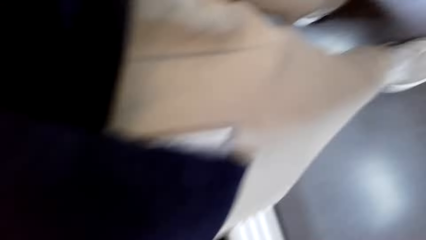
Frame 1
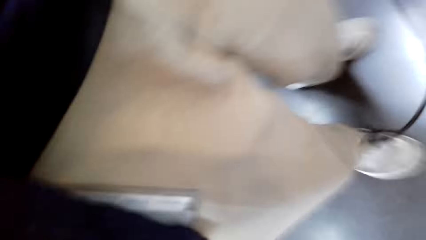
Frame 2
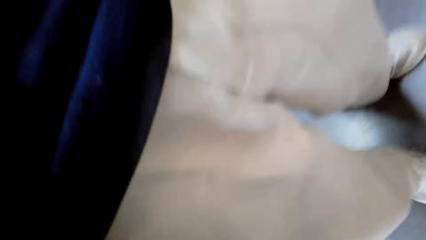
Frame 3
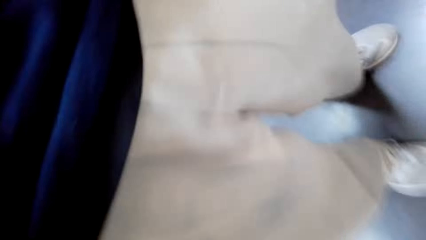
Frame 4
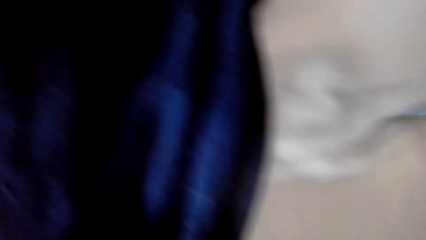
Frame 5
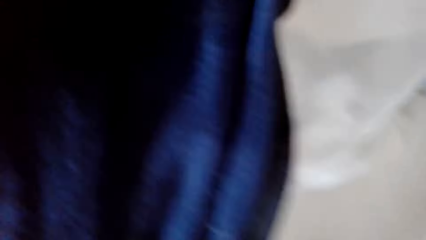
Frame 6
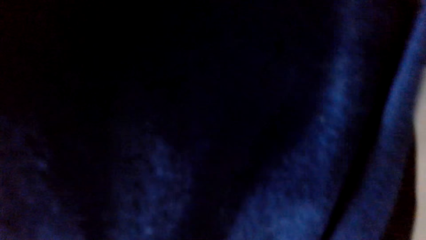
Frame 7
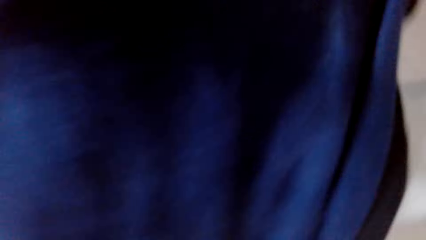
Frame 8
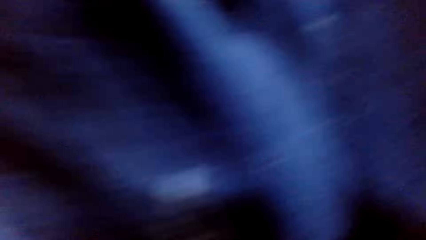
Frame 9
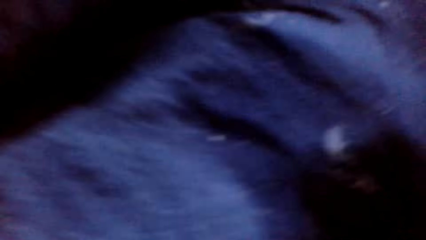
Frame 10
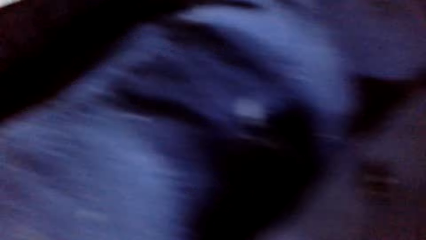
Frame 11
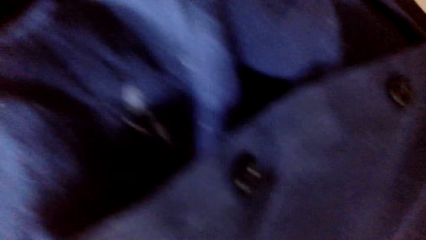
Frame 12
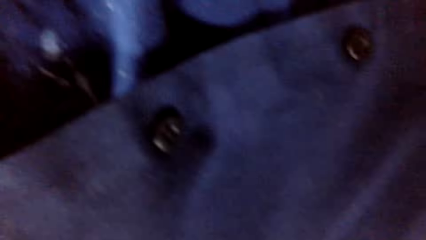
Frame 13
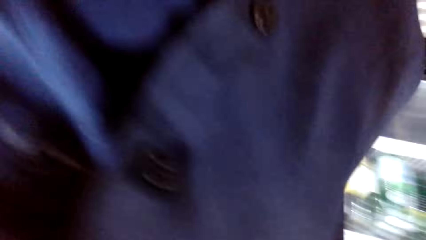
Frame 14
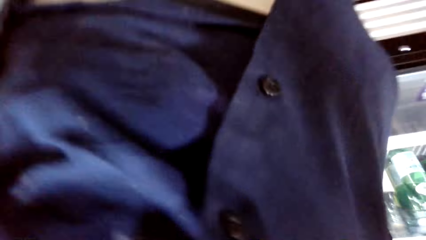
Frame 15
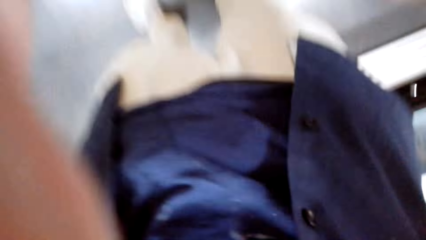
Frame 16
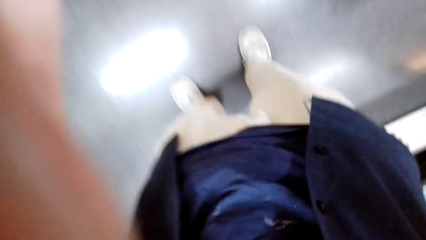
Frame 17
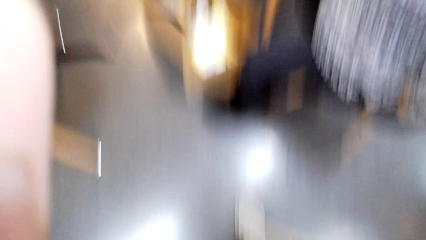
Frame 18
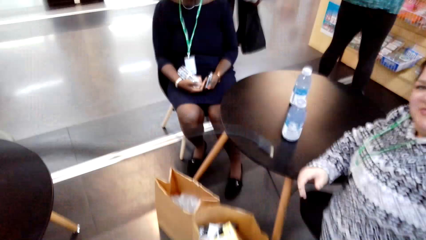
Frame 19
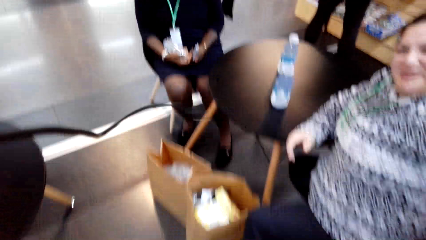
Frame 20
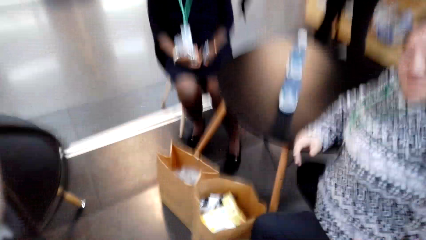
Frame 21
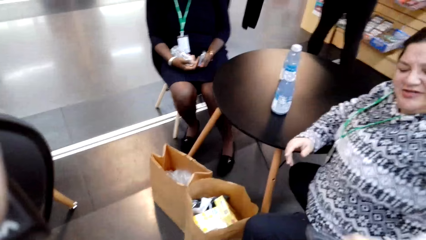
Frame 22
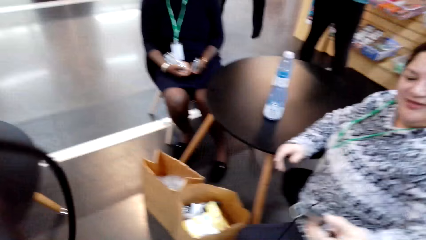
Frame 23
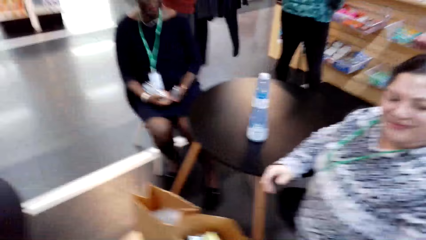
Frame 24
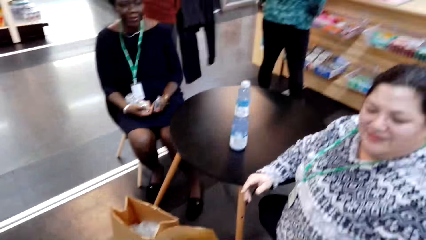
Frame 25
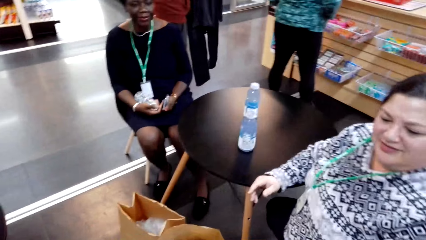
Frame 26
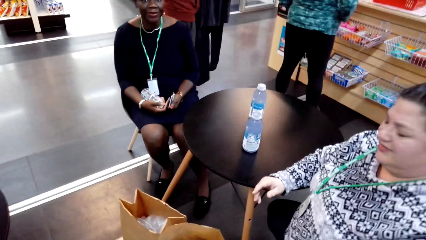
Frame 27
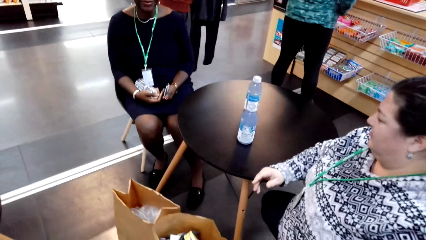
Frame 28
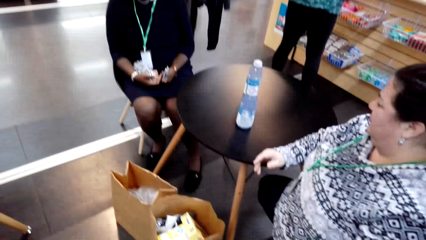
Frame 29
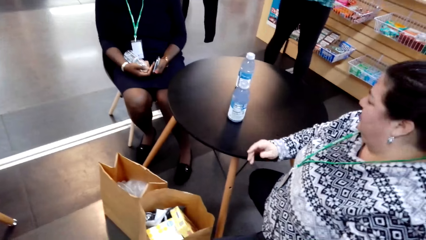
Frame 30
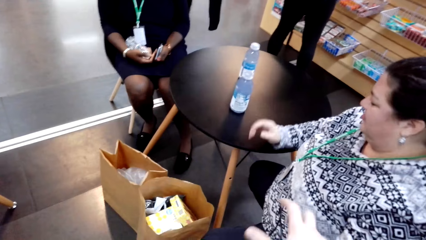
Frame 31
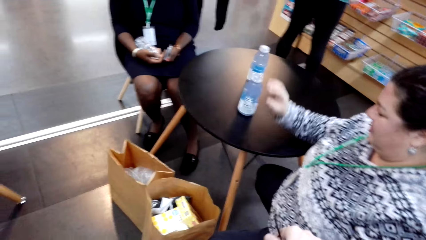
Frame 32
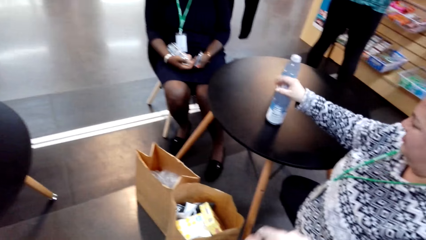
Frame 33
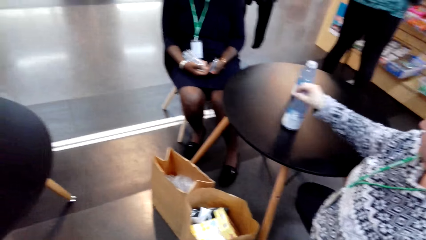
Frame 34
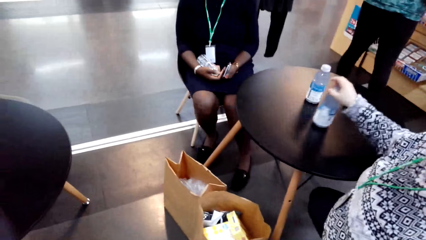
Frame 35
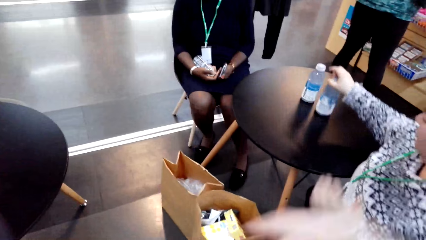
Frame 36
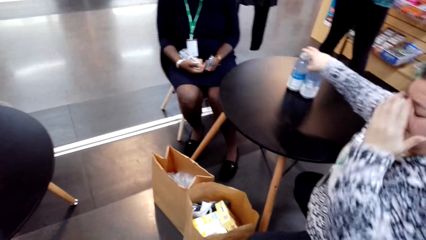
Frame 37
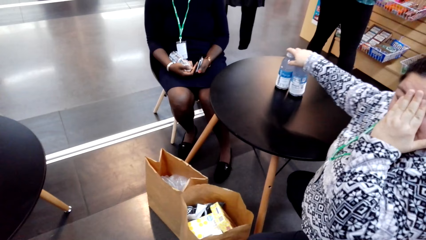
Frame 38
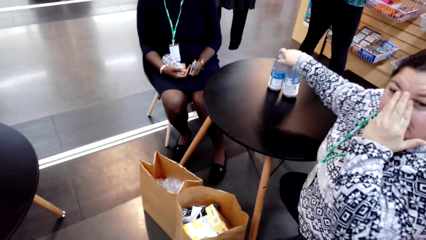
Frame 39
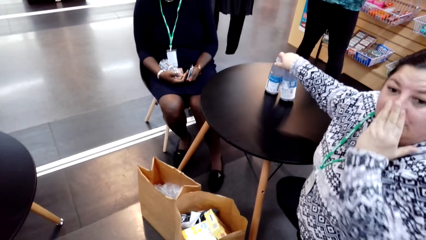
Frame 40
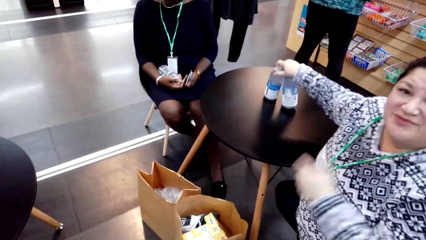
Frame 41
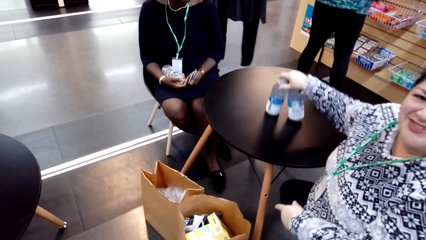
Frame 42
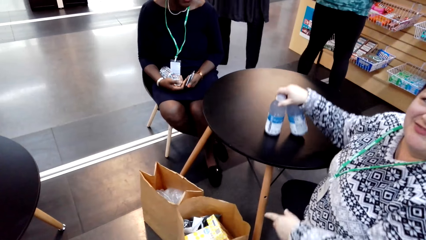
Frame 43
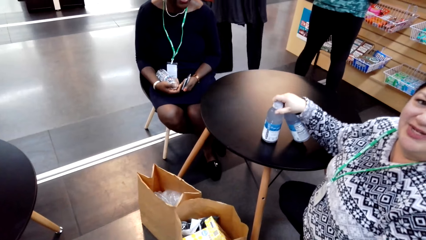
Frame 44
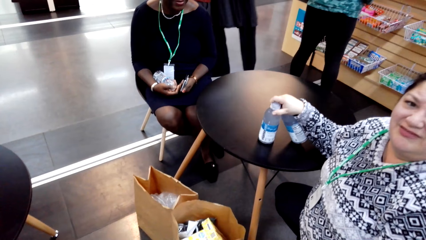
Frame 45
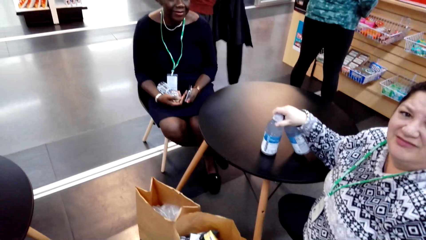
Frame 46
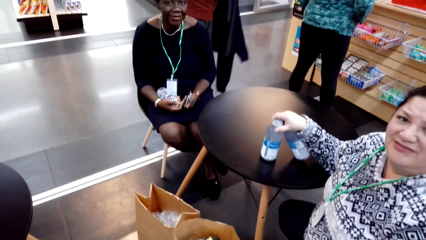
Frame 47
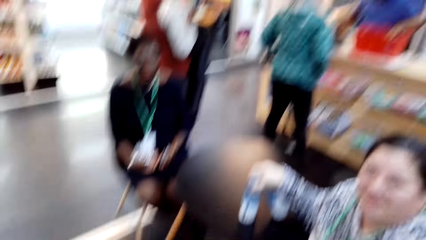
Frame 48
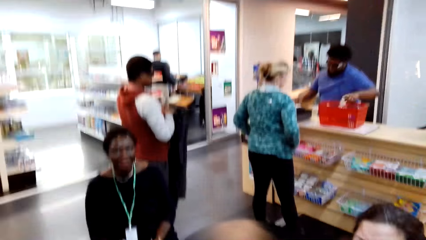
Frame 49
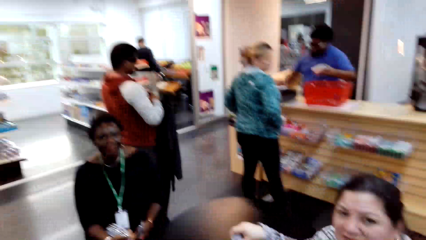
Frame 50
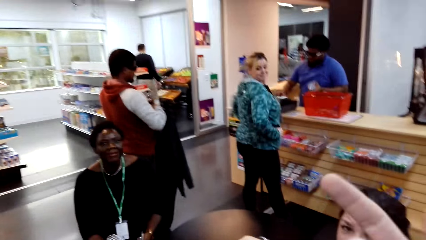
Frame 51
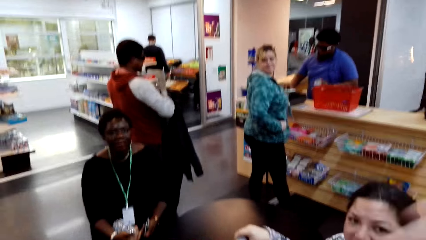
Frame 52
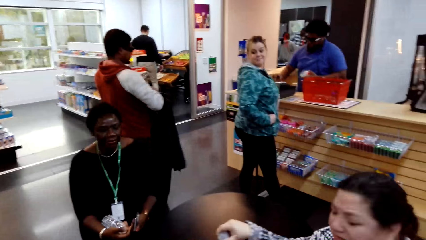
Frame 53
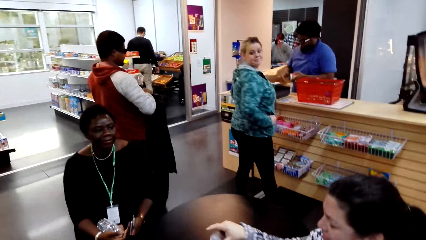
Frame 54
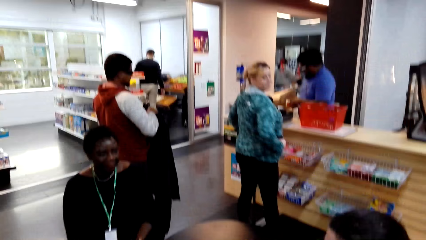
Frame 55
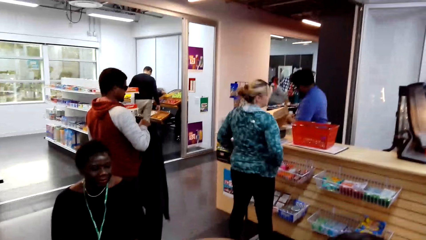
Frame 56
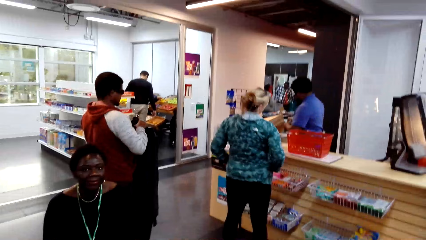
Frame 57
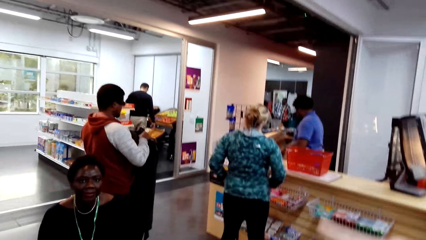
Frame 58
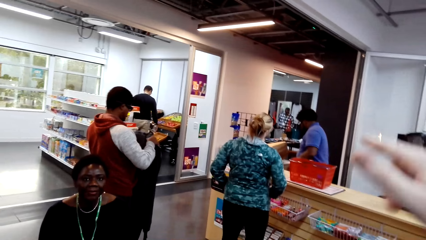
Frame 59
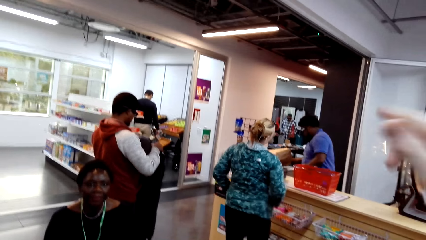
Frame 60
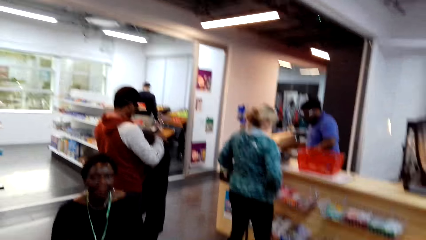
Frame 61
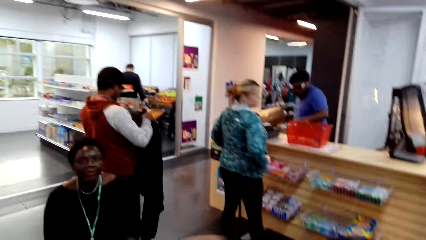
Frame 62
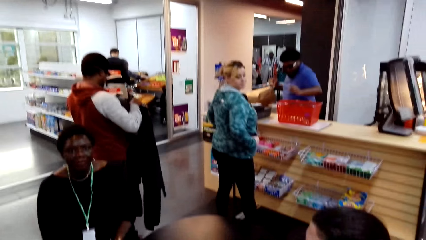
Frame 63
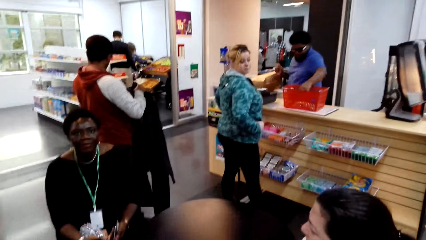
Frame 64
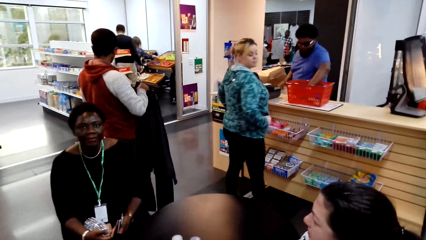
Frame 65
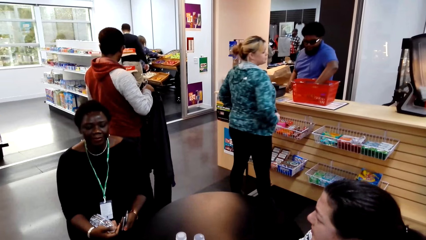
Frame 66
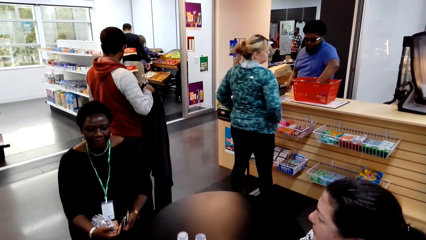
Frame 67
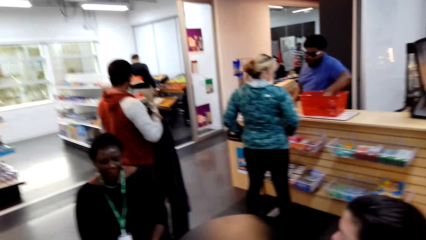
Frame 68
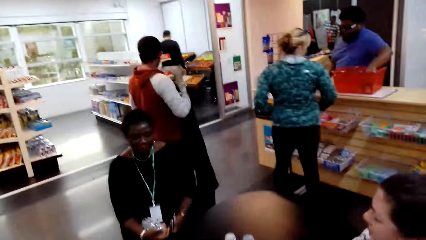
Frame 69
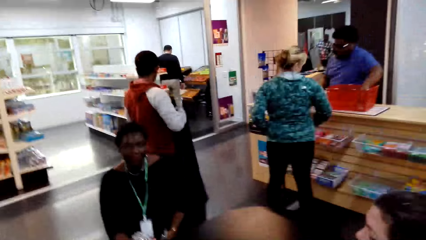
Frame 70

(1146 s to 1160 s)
The camera wearer adjusts the camera. He talks with a lady. He looks around the supermarket. The lady holds the bottle, scratches her nose and picks up bottles. The lady talks to the camera wearer. The camera wearer gestures with his hand. He talks with the lady.
